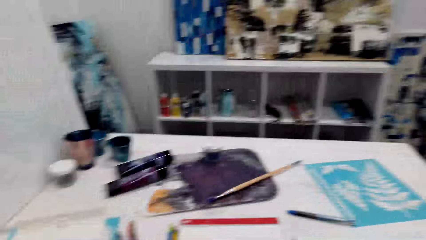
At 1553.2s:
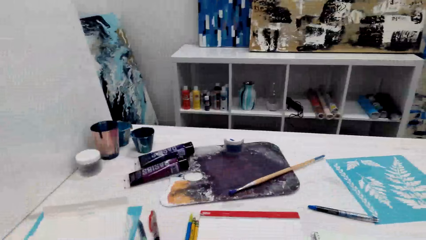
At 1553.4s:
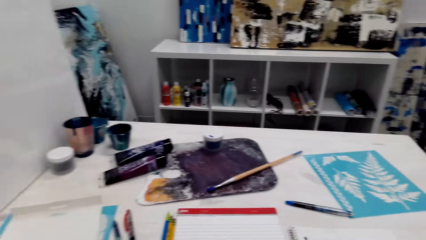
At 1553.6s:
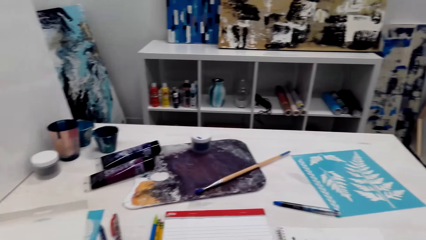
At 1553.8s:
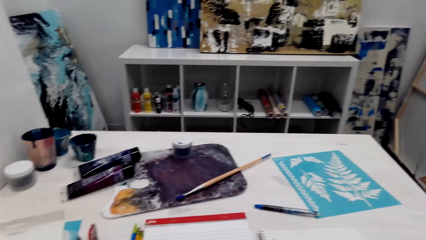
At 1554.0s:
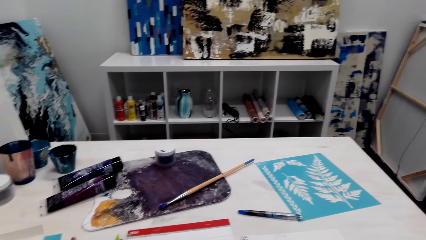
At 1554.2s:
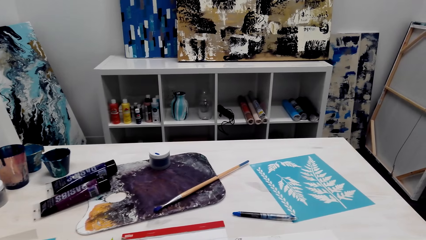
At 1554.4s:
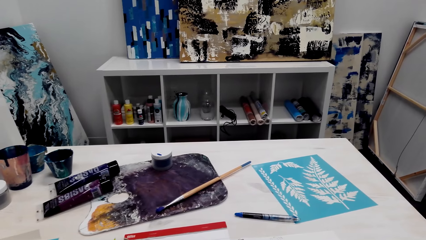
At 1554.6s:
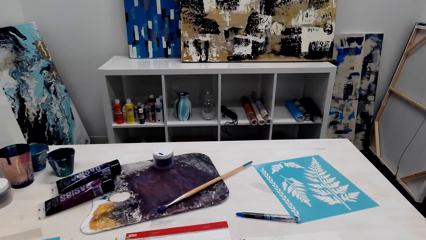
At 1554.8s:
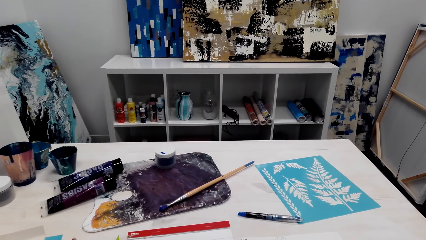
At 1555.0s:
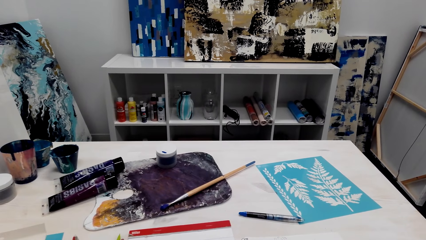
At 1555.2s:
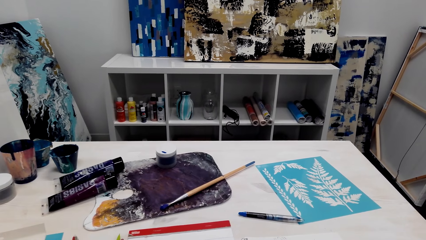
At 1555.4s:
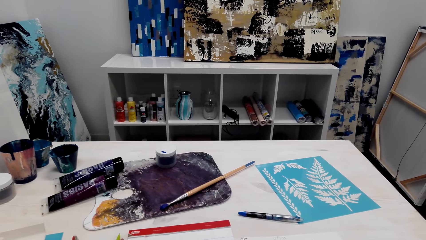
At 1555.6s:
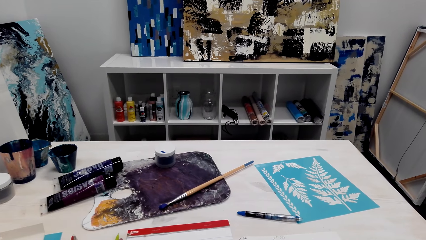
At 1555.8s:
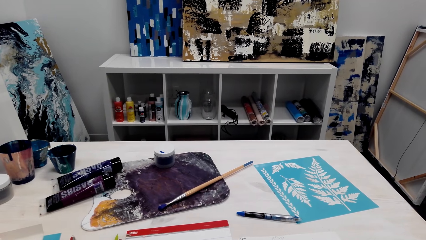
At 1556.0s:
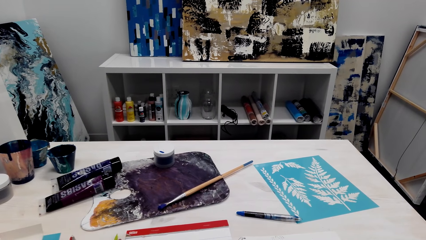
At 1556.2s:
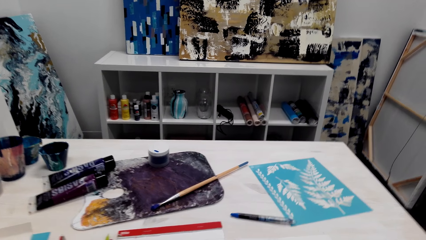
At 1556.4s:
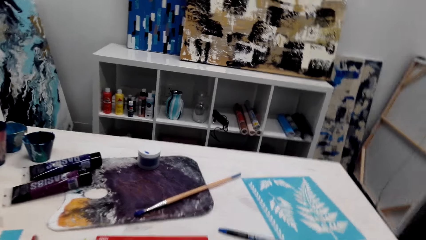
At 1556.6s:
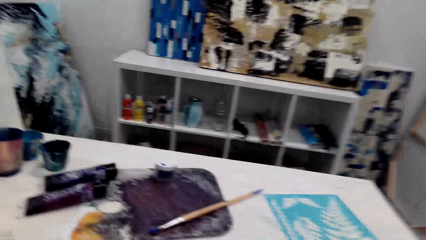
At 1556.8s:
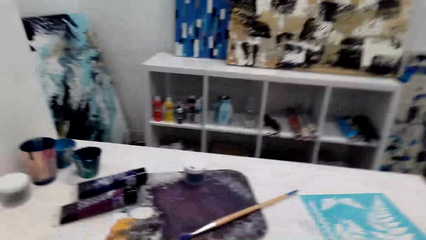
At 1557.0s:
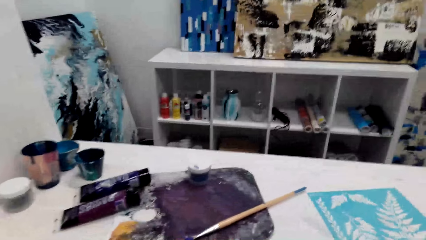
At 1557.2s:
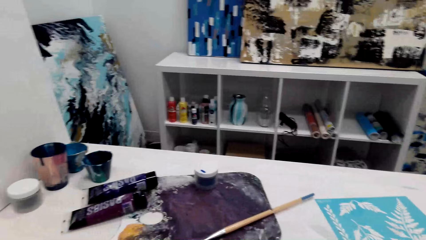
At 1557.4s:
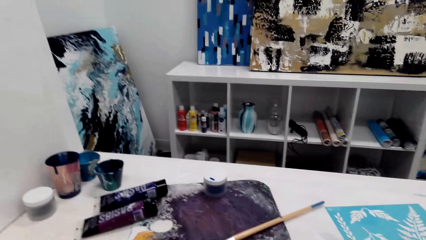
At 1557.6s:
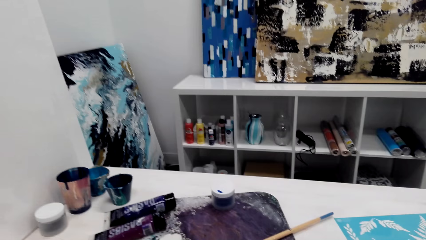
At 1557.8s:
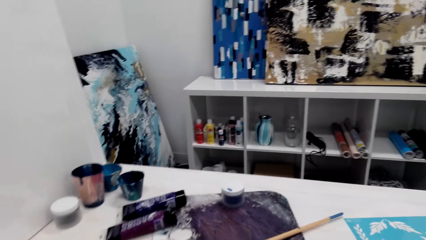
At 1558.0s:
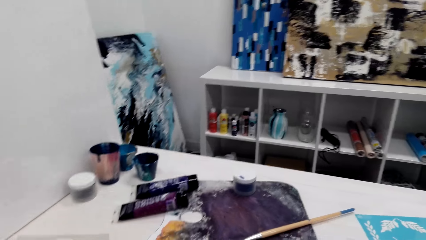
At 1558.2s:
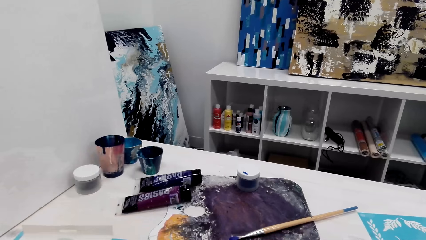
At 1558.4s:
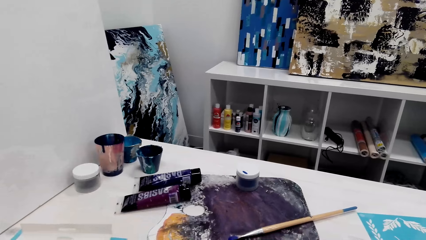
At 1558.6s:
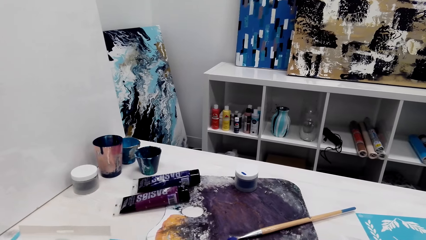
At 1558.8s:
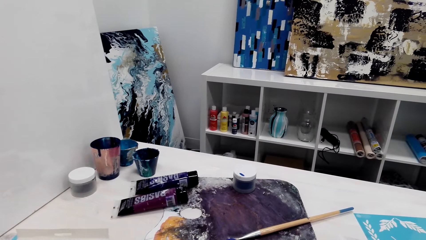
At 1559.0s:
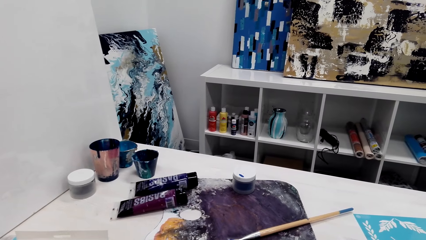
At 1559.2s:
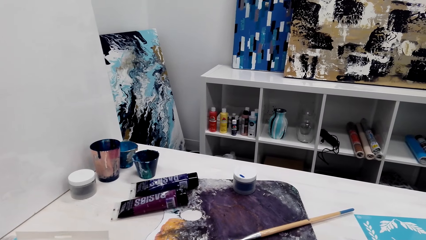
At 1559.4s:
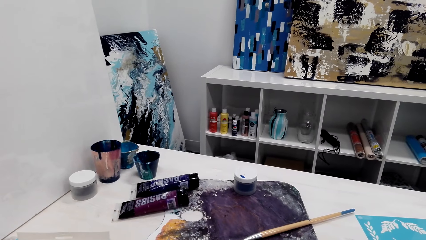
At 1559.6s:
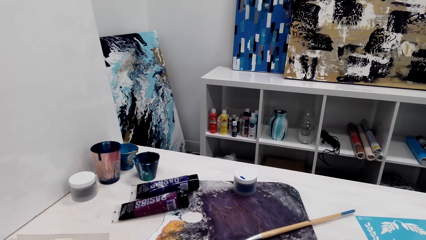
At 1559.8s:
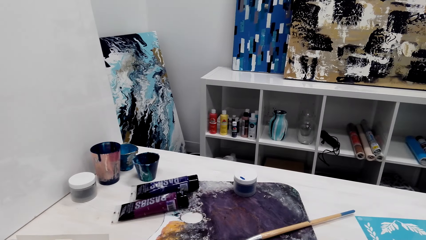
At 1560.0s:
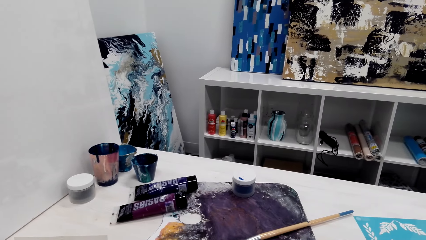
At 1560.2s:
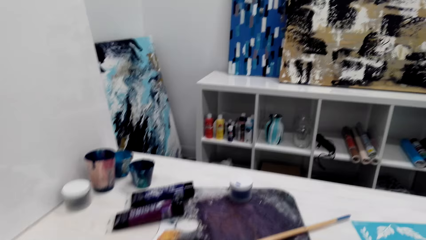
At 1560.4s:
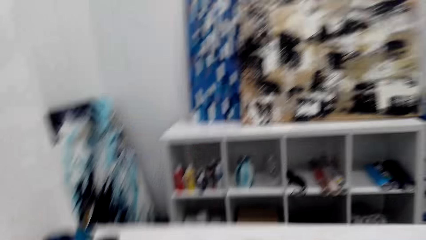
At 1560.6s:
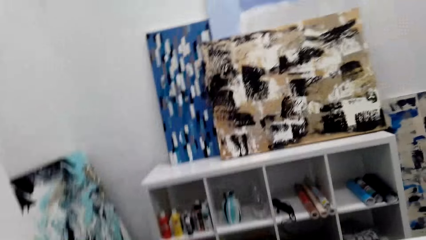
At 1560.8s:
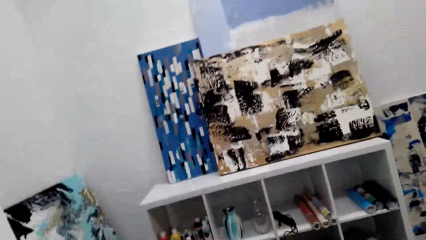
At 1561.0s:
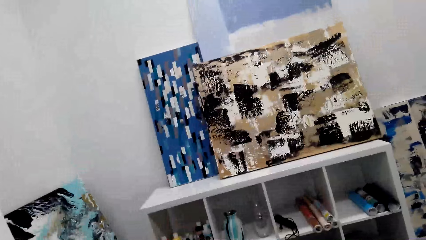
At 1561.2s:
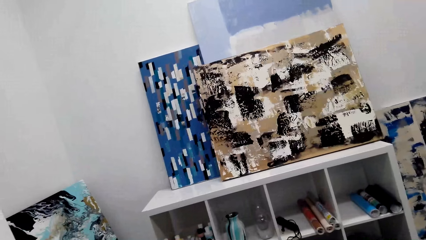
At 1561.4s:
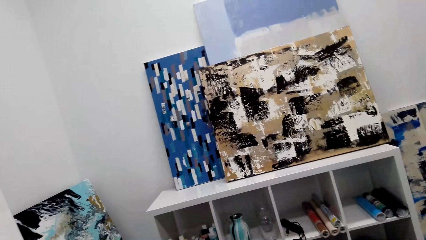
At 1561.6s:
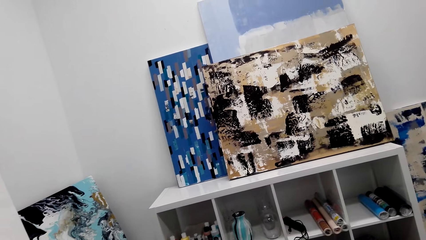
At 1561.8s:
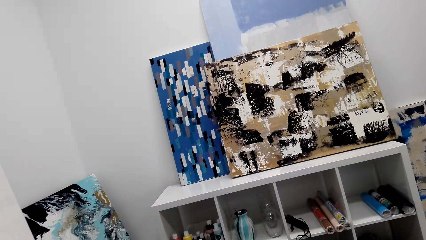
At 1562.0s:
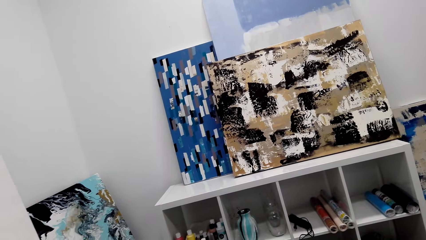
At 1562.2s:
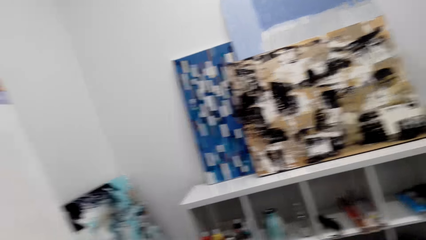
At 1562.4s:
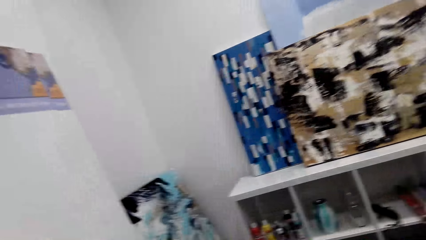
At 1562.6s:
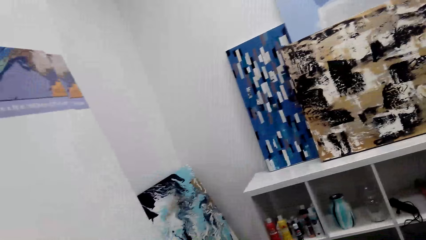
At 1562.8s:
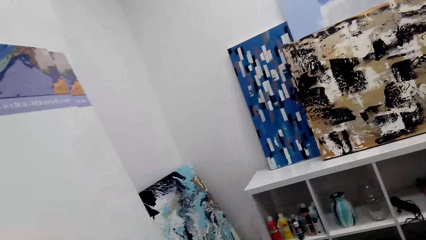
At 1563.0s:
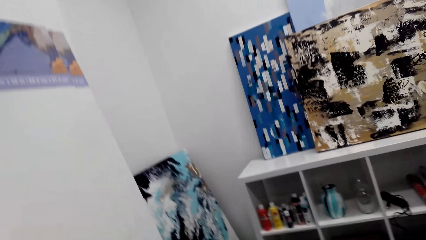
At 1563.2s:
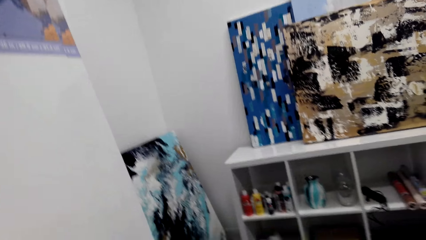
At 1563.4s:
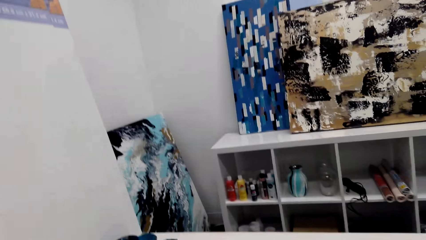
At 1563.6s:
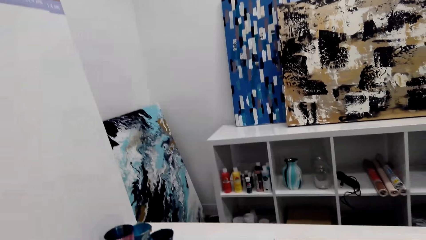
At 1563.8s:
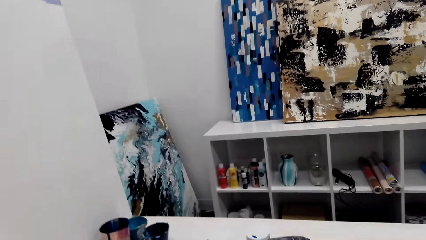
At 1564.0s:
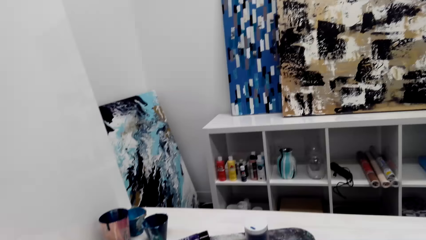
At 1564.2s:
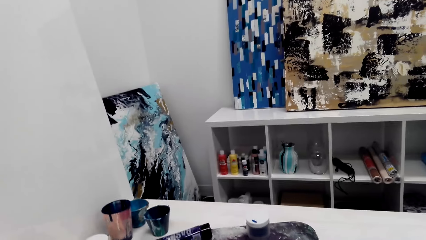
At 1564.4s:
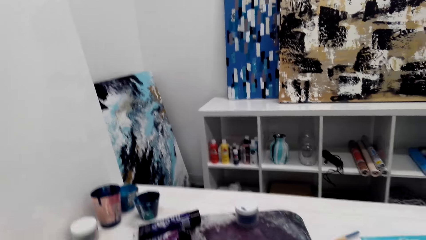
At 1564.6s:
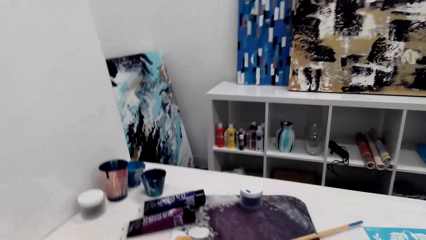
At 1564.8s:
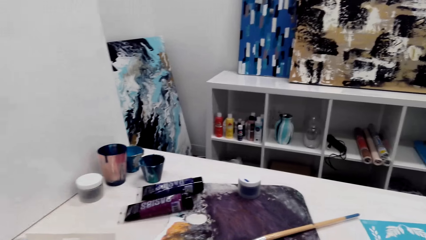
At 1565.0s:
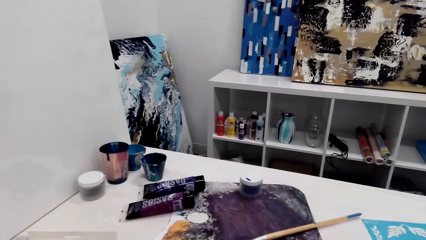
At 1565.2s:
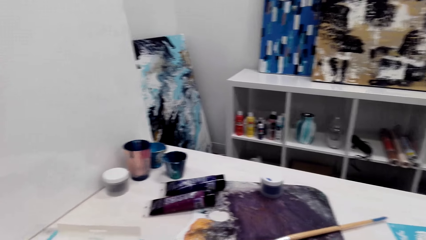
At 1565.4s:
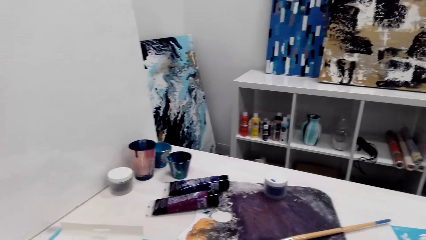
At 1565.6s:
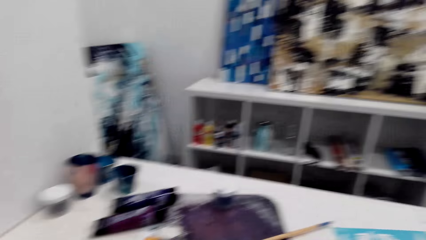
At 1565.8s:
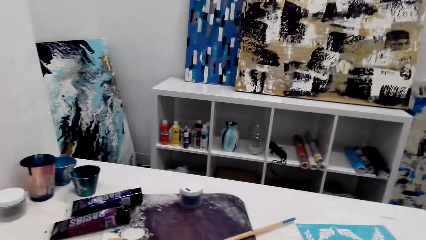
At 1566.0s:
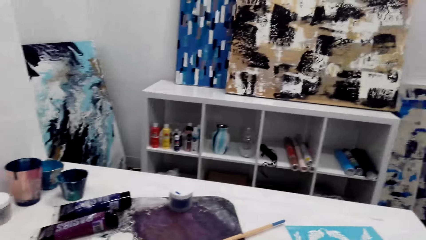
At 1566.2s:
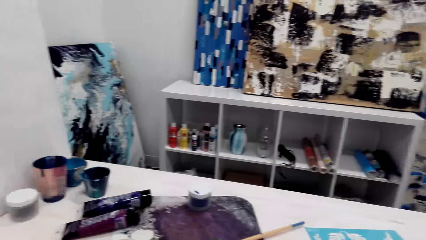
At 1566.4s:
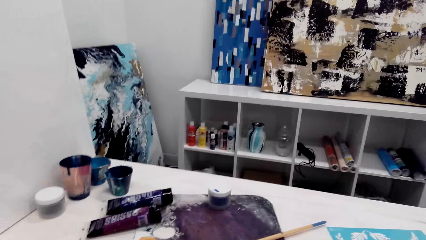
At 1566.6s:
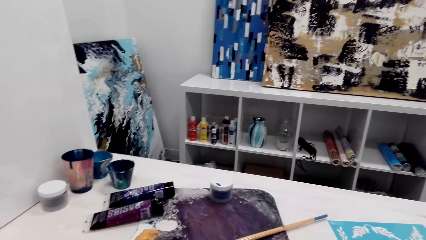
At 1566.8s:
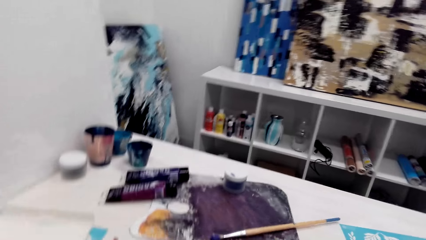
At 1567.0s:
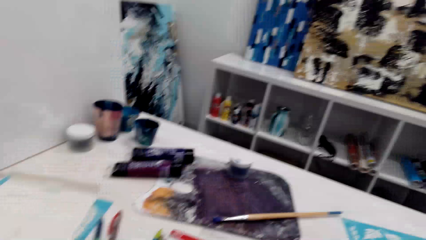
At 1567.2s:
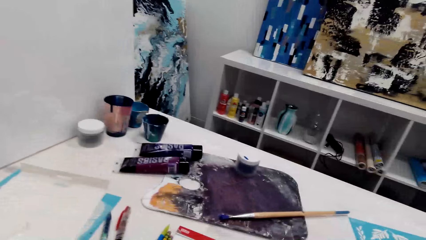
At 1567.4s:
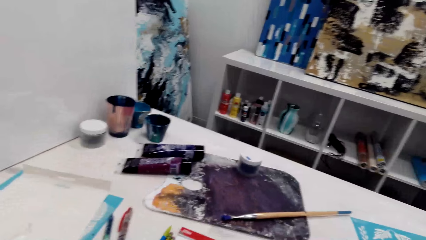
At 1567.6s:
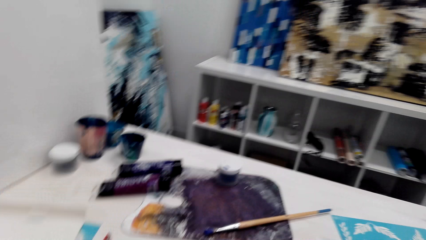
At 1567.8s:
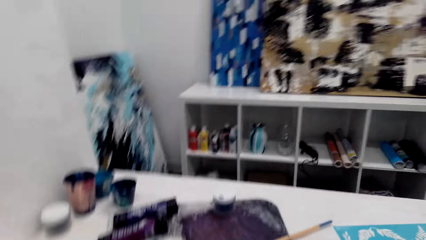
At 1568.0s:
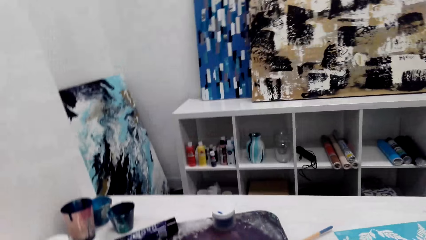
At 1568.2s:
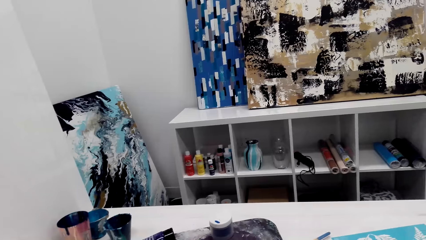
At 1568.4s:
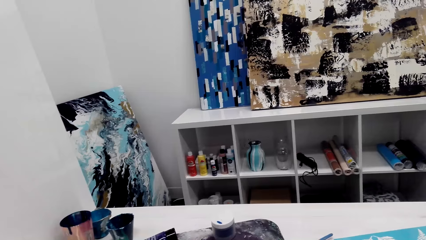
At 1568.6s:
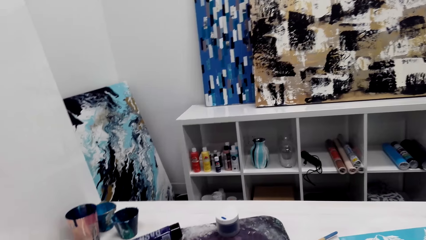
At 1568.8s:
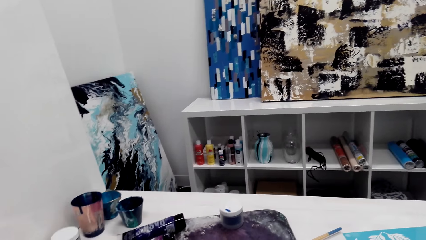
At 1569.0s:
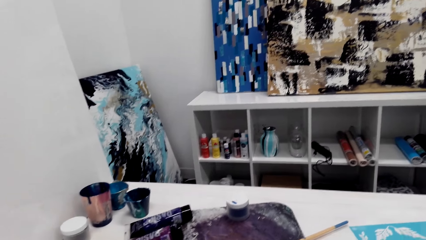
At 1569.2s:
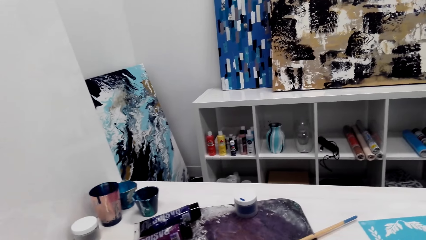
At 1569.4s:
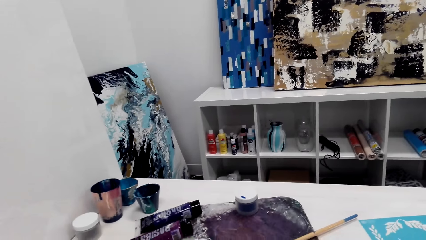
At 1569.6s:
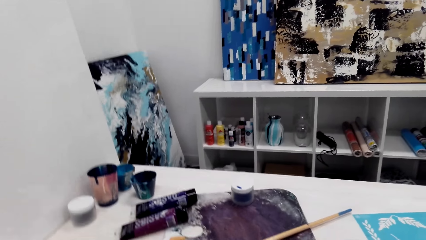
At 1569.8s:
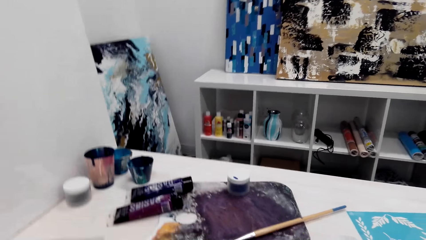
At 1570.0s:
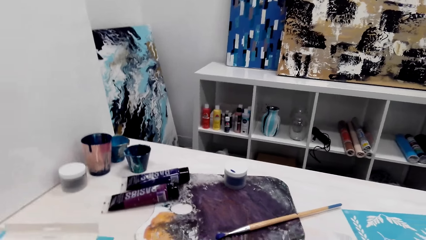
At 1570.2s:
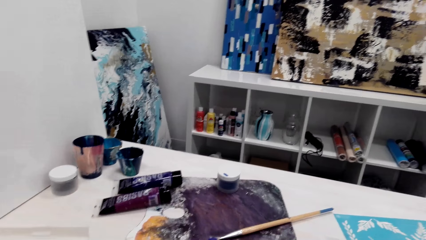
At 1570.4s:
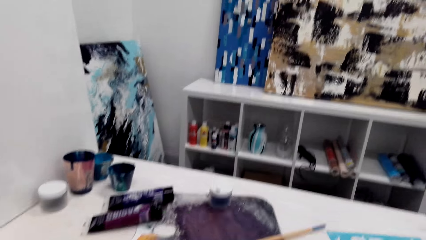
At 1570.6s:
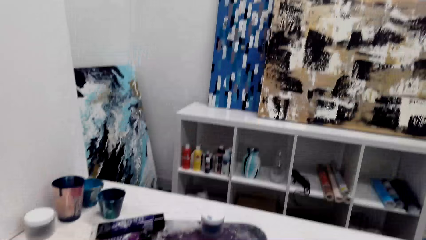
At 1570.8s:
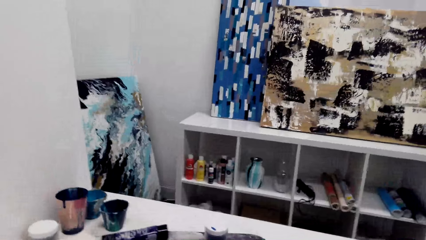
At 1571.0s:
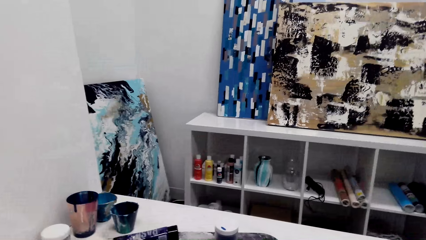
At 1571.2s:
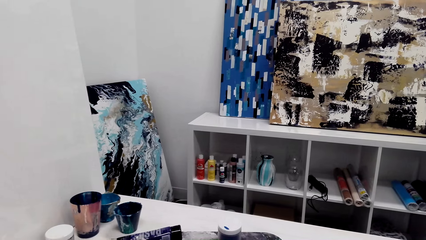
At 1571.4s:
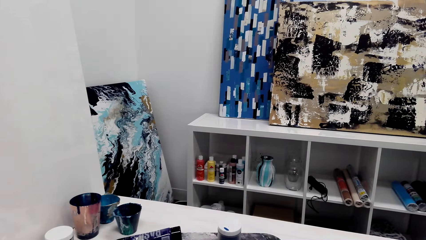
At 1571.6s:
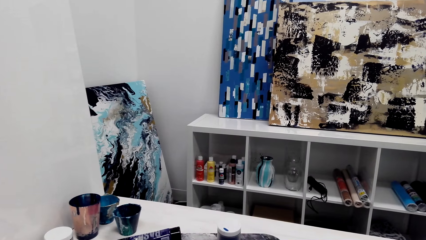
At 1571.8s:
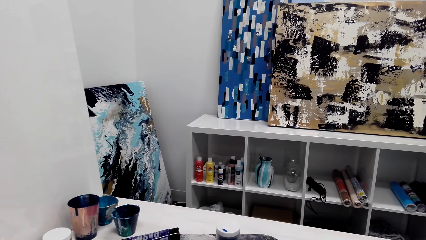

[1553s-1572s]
The camera wearer talks to another person. They turn. They look around the room. They turn. They turn again. They talk to the person. They look around the table.
